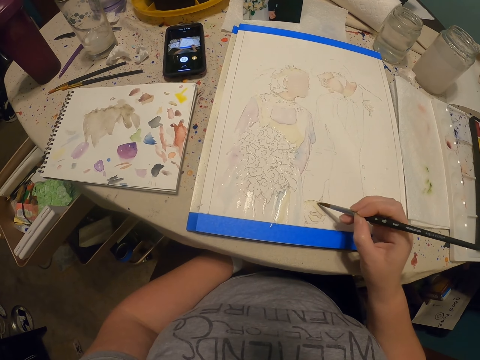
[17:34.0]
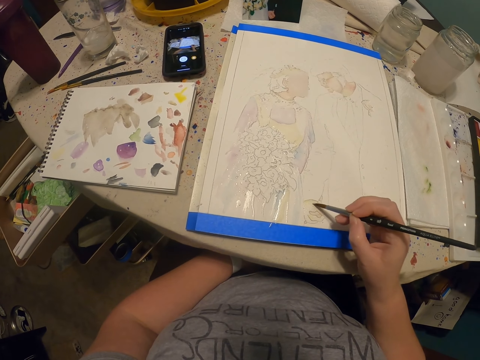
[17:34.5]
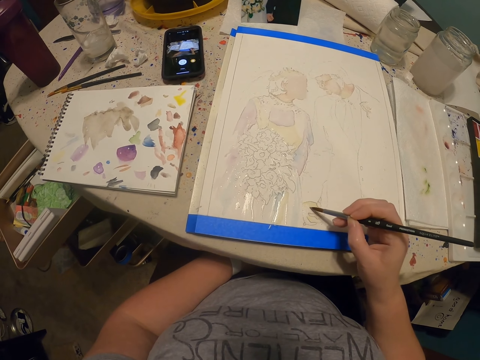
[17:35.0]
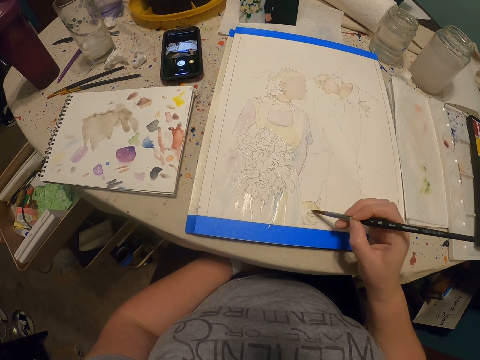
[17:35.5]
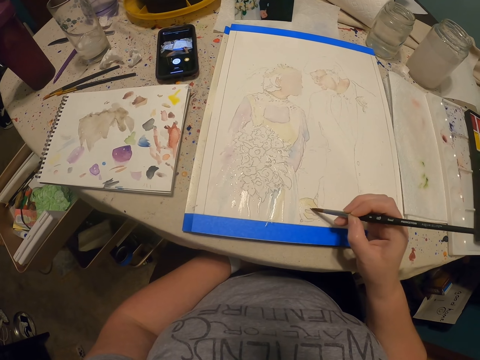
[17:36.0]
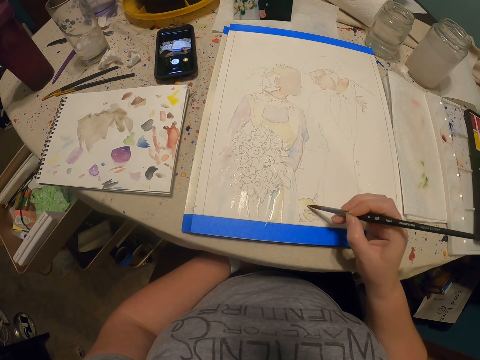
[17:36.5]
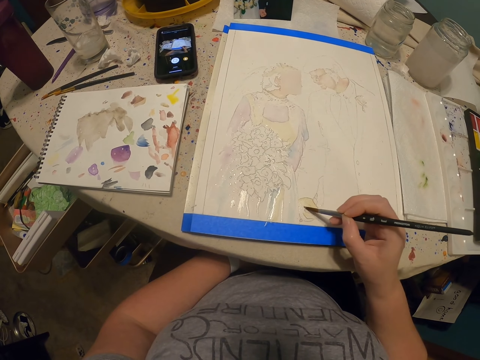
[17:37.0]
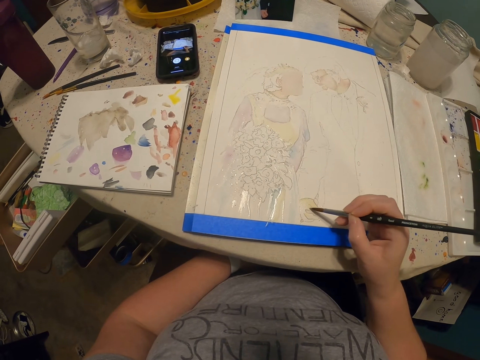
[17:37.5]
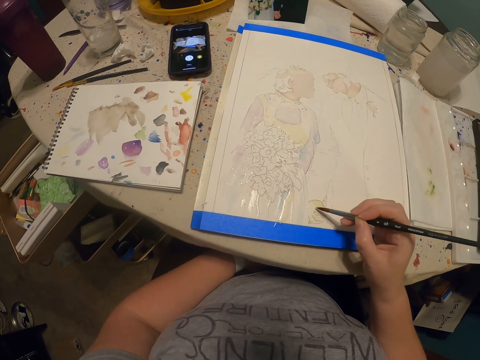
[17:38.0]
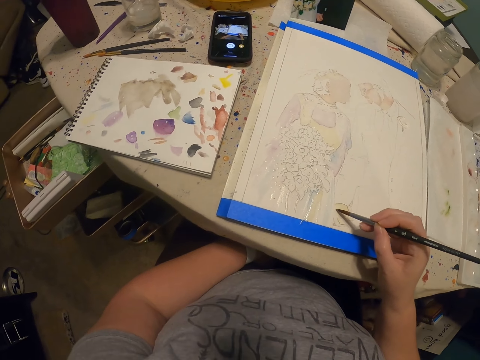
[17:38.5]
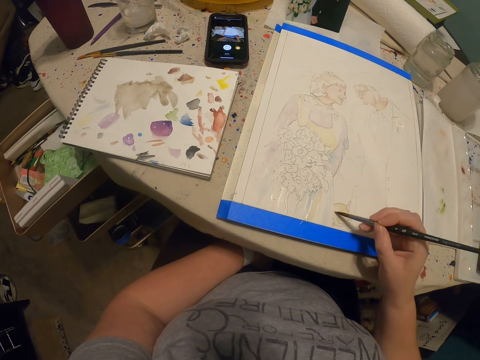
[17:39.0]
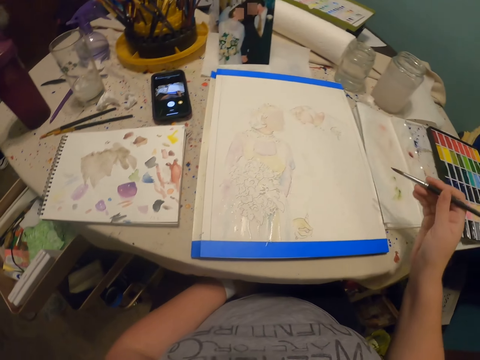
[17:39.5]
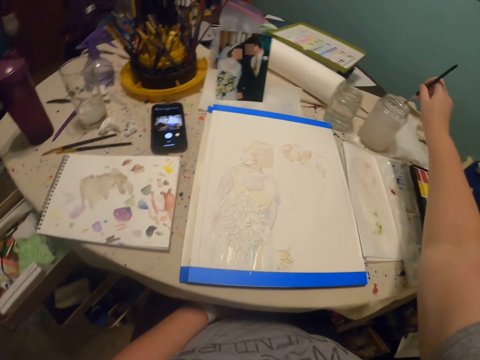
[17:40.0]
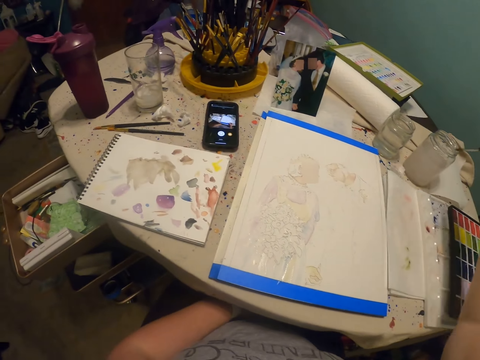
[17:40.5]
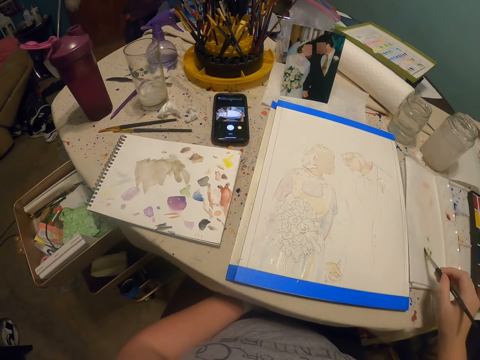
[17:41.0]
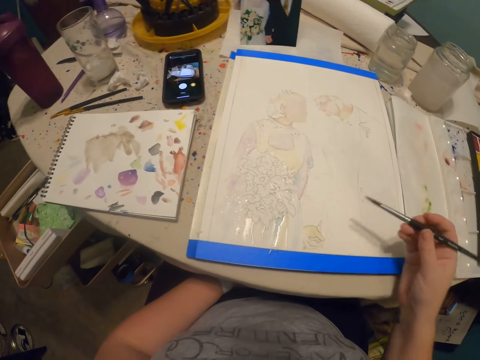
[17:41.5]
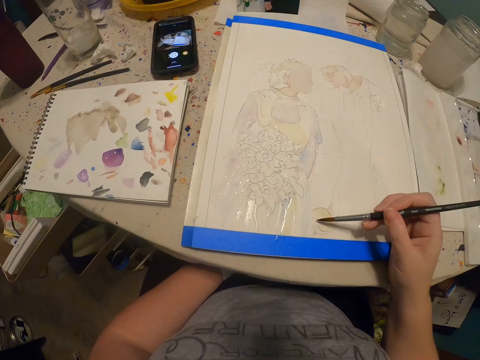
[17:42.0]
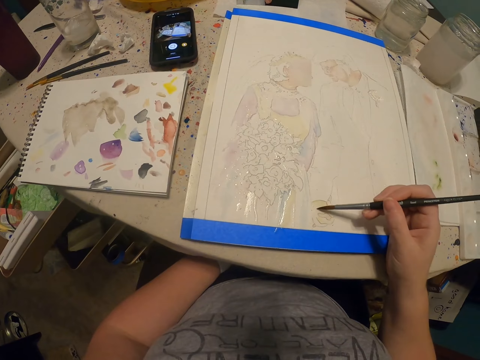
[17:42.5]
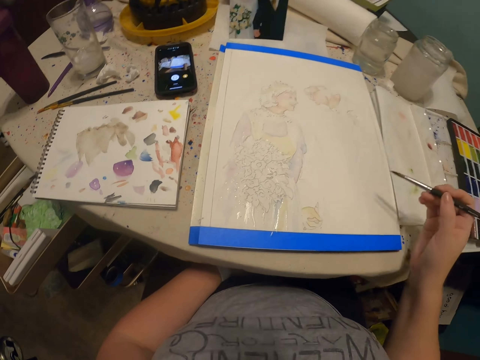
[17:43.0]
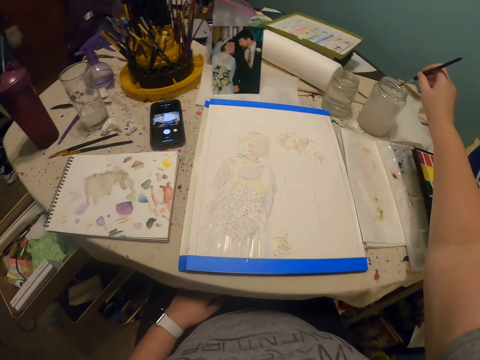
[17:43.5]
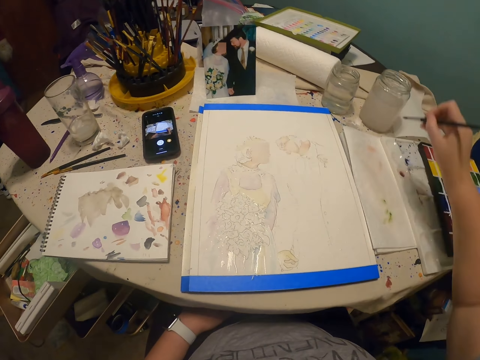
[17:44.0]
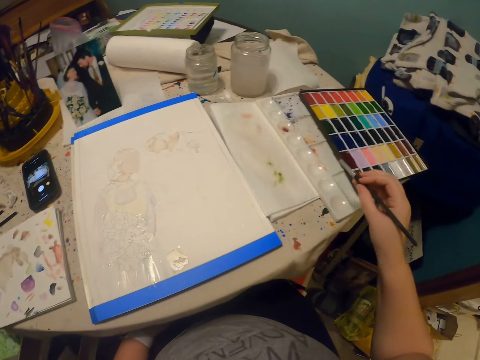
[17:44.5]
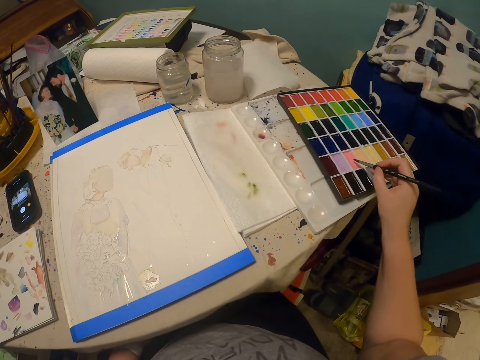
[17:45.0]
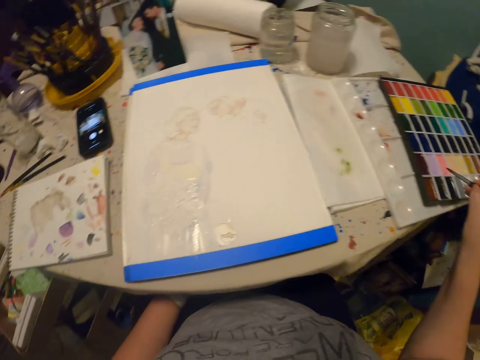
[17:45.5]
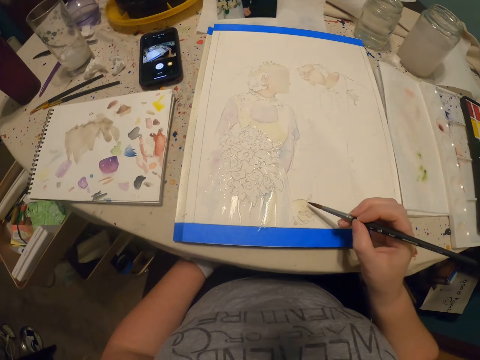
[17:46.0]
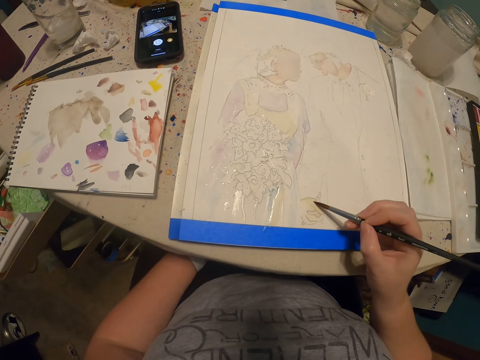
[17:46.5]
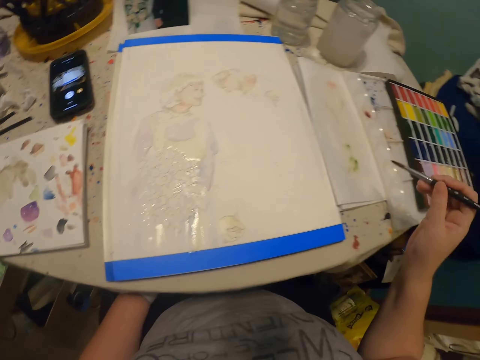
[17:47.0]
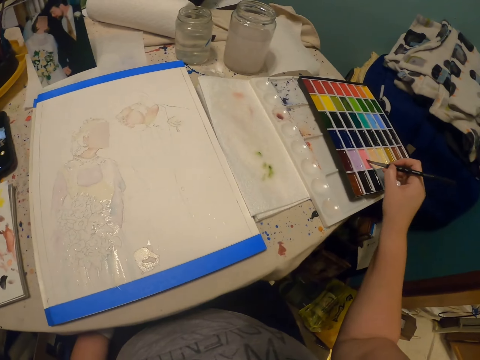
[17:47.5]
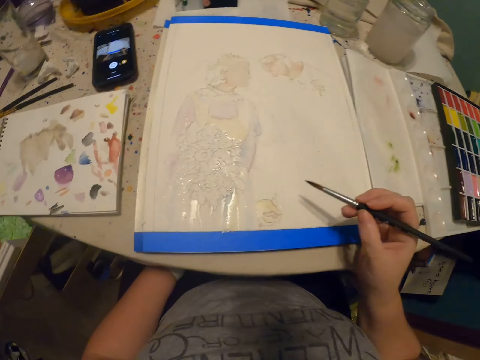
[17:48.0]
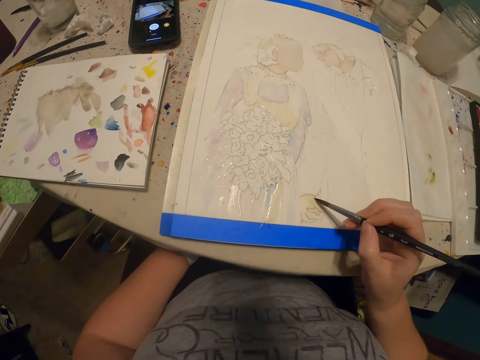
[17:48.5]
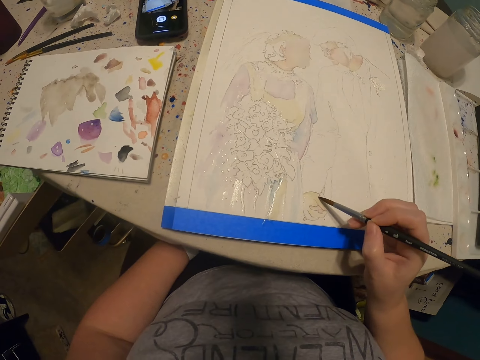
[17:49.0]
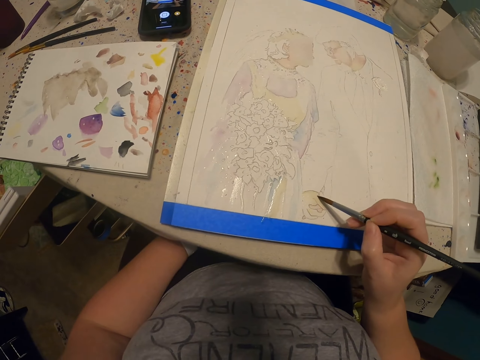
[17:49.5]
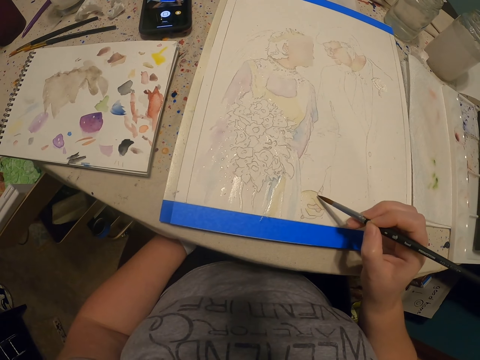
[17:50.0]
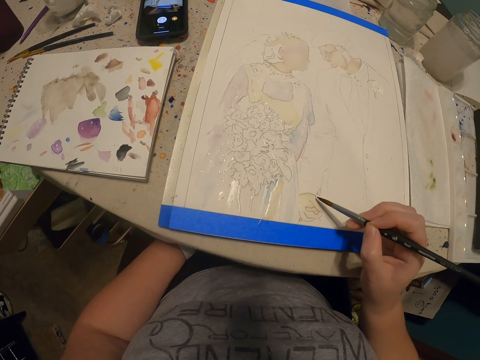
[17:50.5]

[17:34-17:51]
The camera wearer dips the paint brush in water. They rub the paint brush on the paper. They paint with the paint brush. They dip the paint brush in water. They wipe the paint brush on the paper towel. They rub the paint brush in water. They rub the paint brush on the paint. They paint the drawing with the paint brush. They rub the paint brush on the paint. They paint the drawing with the paint brush.

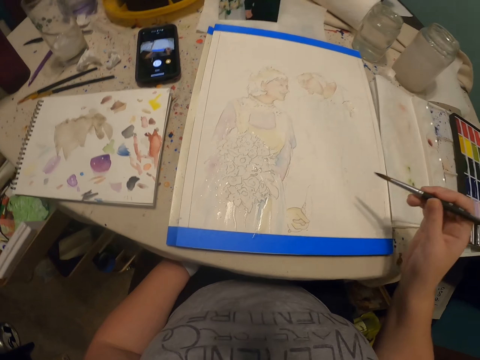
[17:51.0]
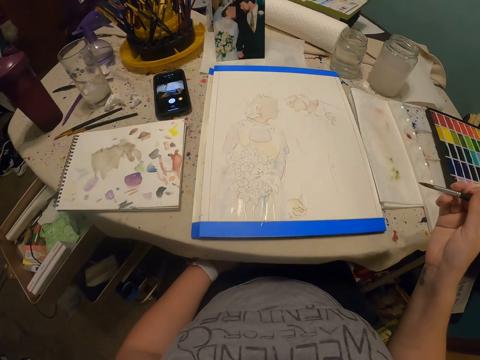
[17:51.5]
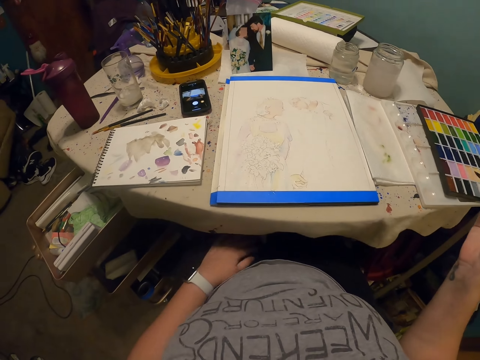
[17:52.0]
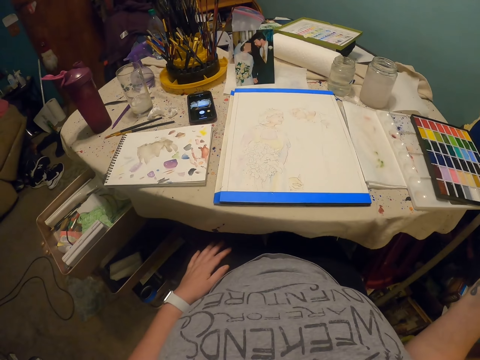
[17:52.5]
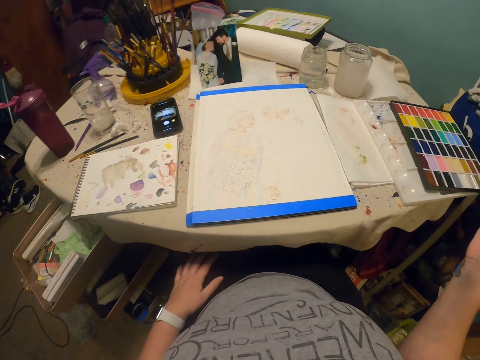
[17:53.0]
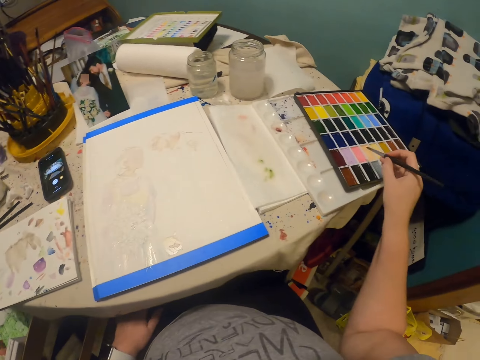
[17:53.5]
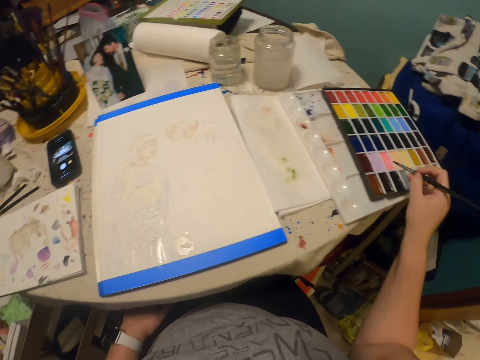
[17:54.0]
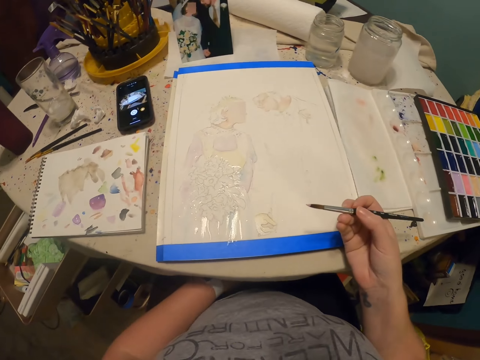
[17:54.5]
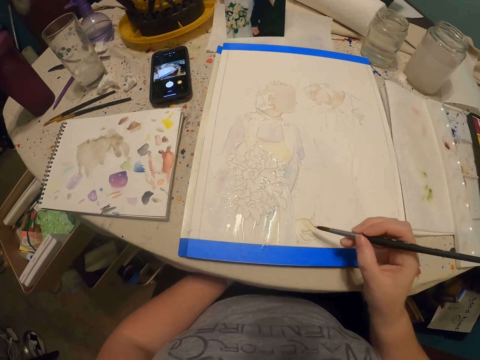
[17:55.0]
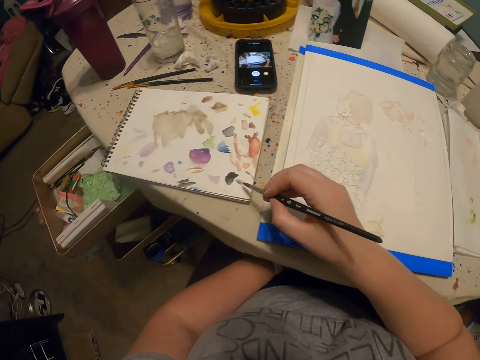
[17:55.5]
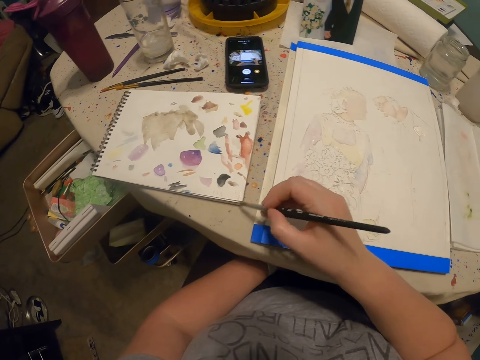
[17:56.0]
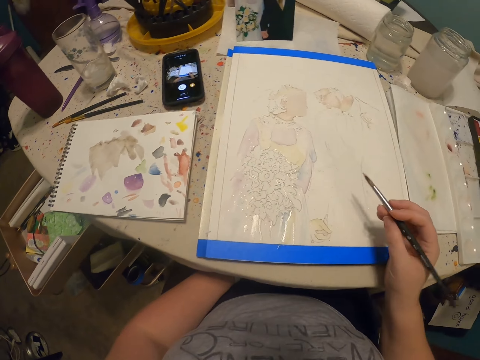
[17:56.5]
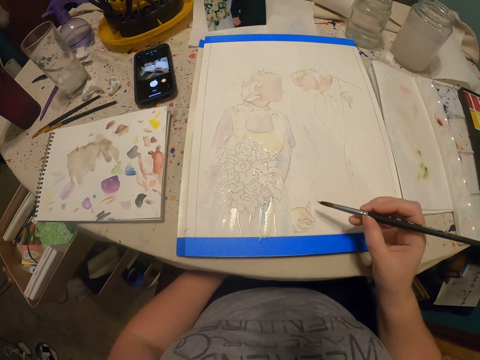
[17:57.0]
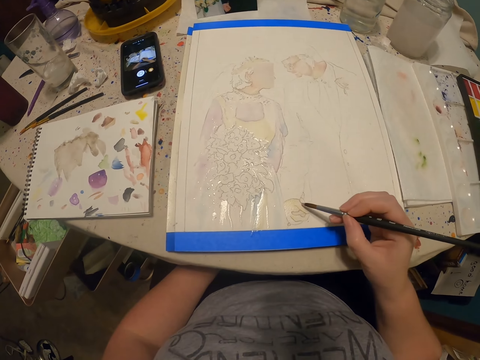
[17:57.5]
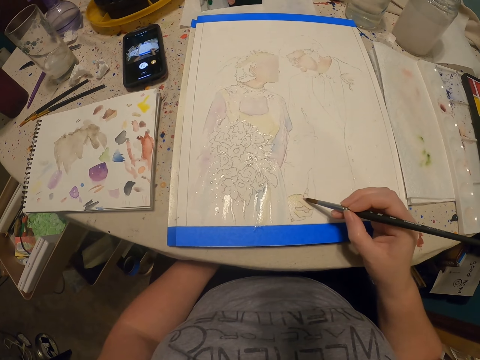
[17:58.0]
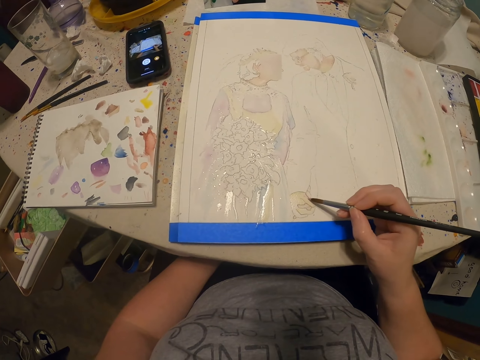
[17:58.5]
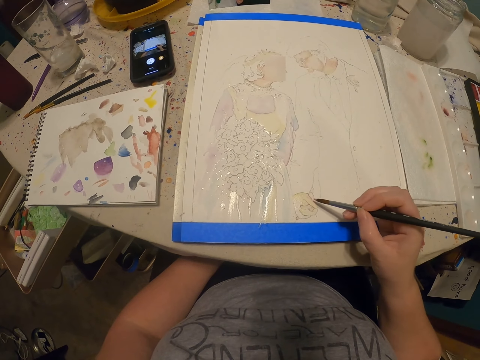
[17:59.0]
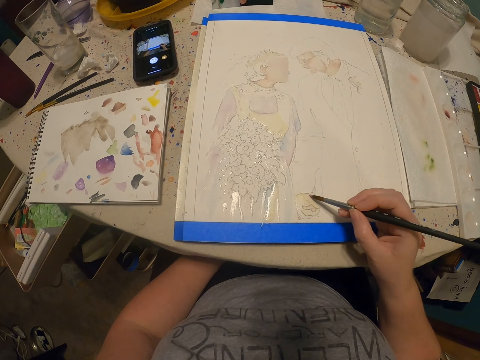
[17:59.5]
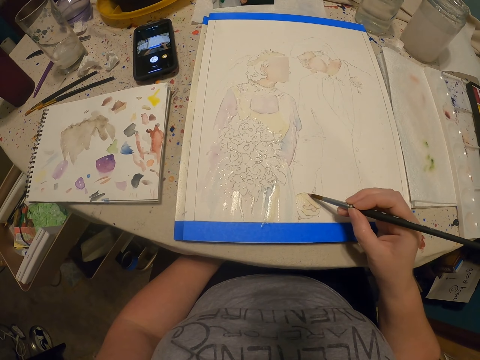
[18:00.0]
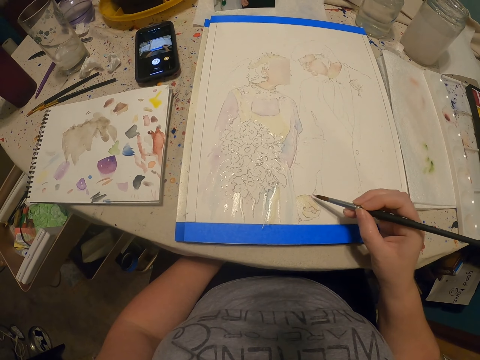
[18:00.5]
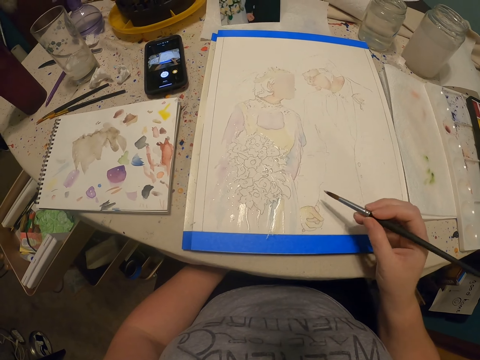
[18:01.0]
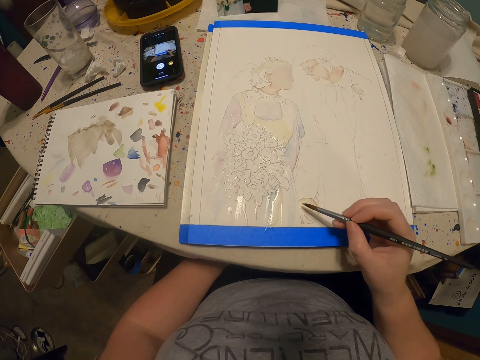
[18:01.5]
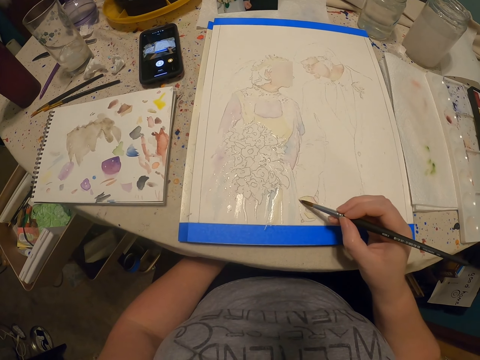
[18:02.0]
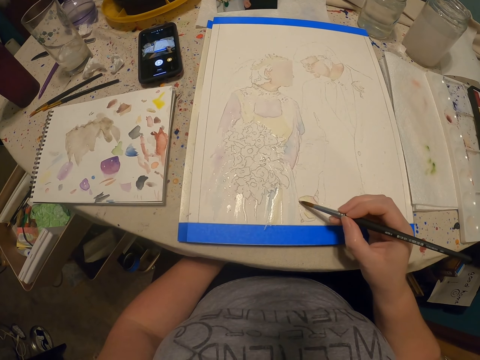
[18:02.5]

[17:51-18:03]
The camera wearer stares at the painting. They rub the paint brush on the paint. They smear excess paint on the book. They paint with the paint brush.
